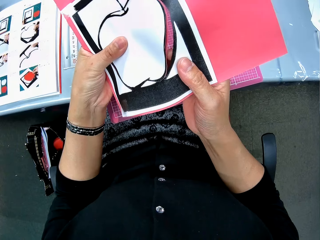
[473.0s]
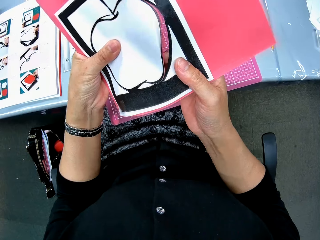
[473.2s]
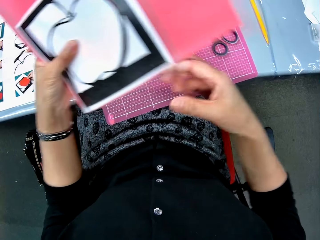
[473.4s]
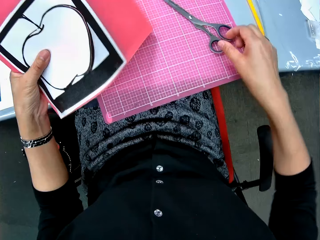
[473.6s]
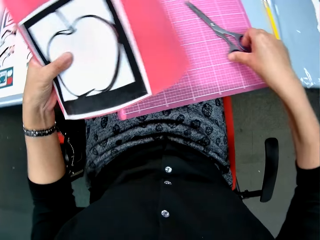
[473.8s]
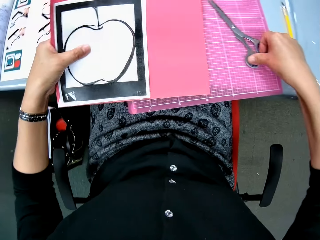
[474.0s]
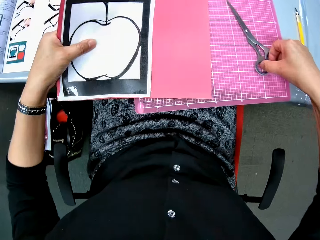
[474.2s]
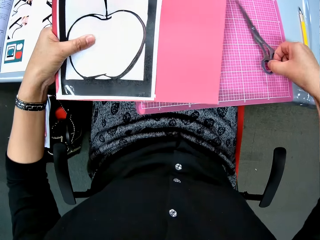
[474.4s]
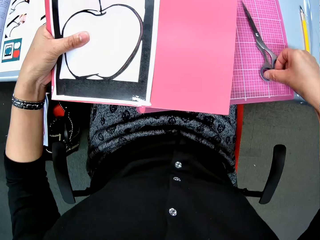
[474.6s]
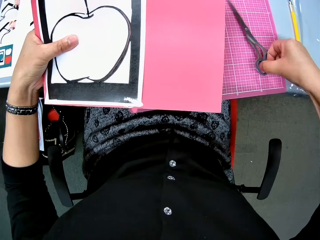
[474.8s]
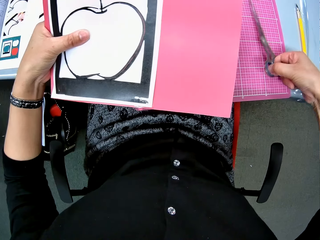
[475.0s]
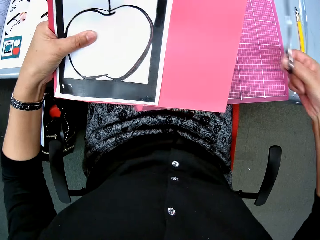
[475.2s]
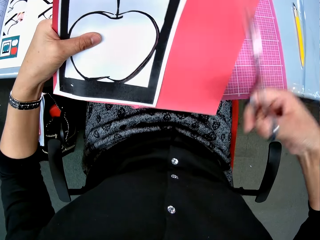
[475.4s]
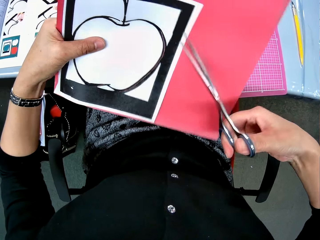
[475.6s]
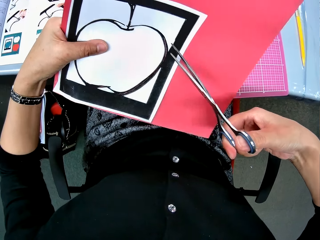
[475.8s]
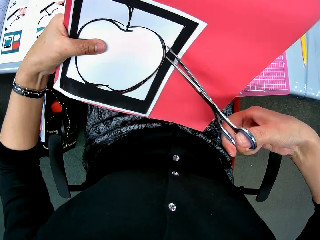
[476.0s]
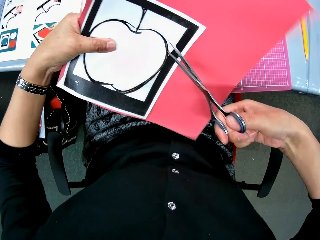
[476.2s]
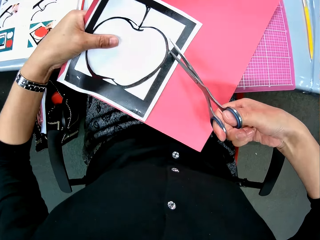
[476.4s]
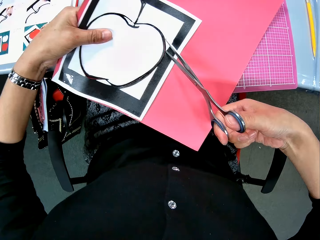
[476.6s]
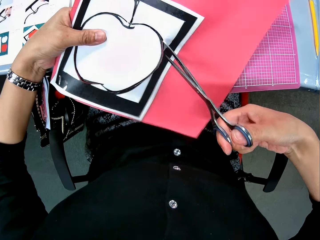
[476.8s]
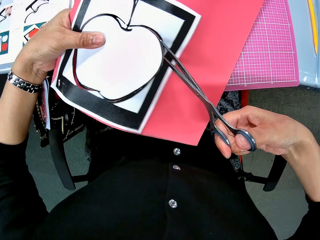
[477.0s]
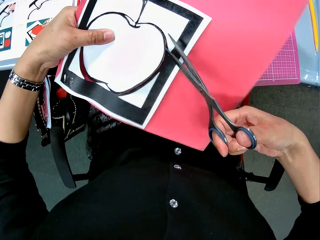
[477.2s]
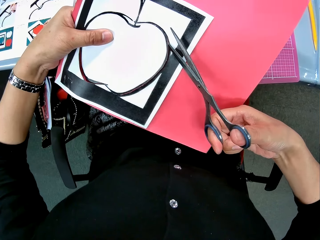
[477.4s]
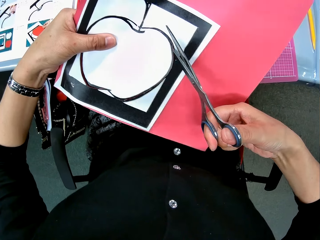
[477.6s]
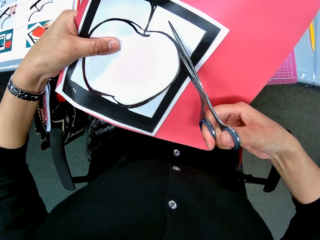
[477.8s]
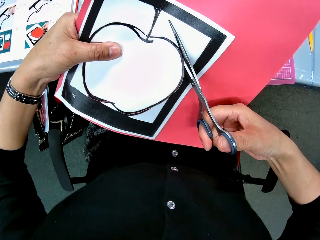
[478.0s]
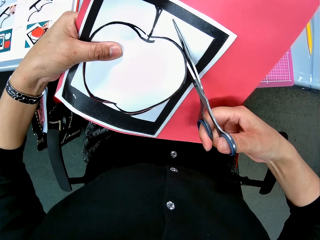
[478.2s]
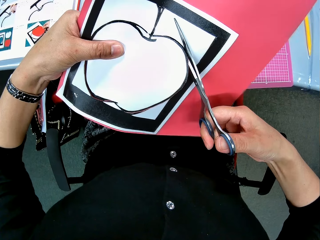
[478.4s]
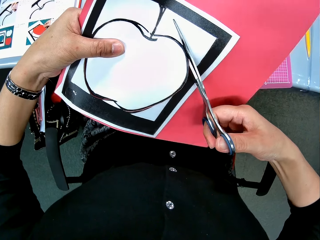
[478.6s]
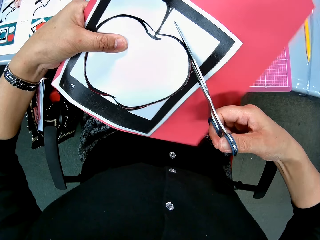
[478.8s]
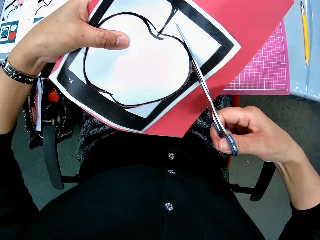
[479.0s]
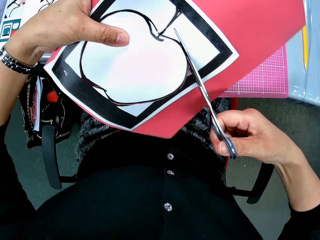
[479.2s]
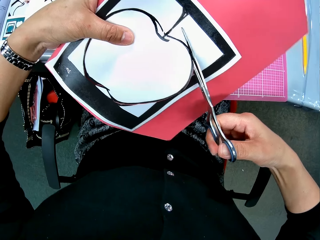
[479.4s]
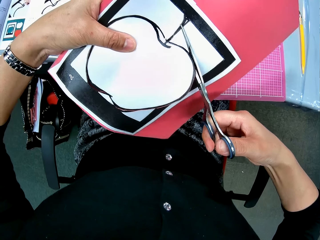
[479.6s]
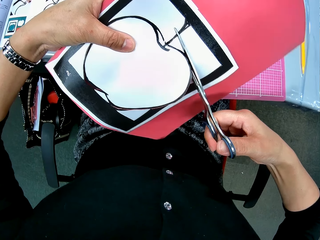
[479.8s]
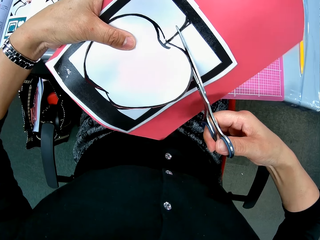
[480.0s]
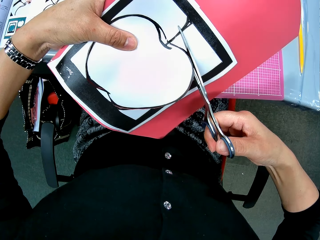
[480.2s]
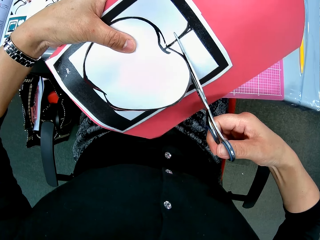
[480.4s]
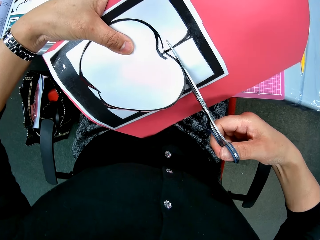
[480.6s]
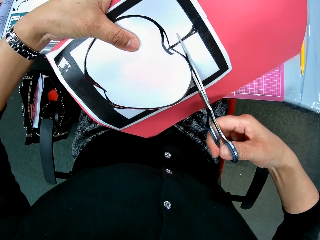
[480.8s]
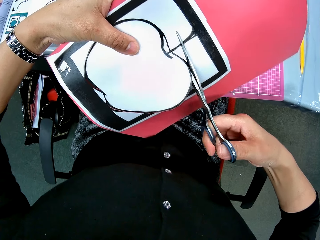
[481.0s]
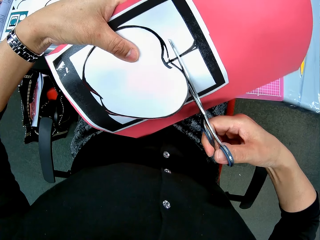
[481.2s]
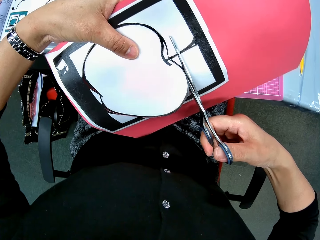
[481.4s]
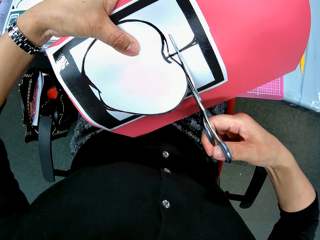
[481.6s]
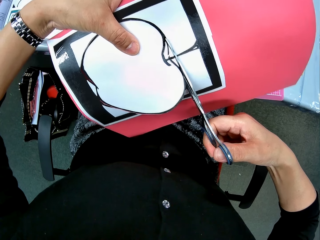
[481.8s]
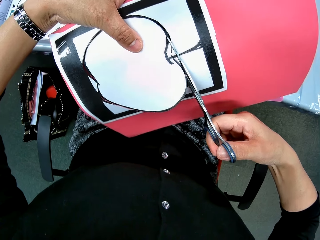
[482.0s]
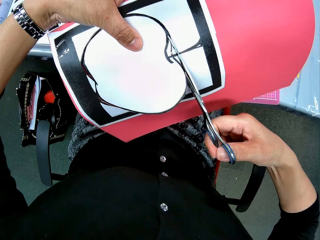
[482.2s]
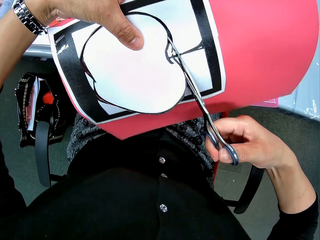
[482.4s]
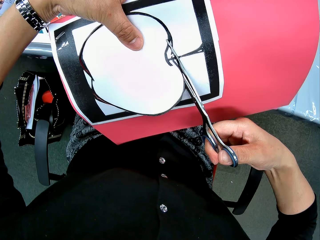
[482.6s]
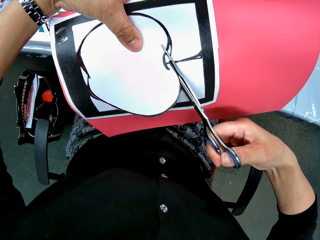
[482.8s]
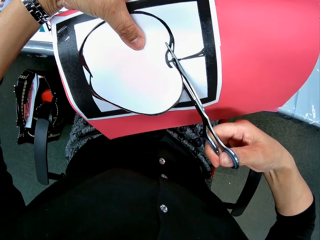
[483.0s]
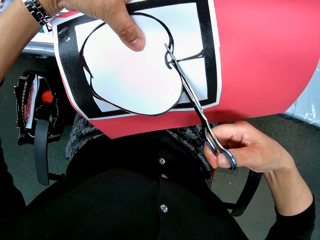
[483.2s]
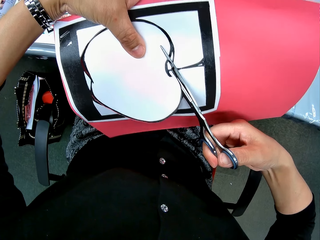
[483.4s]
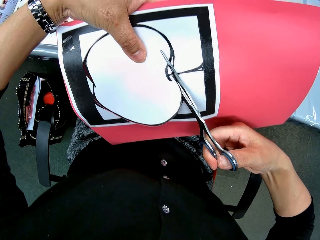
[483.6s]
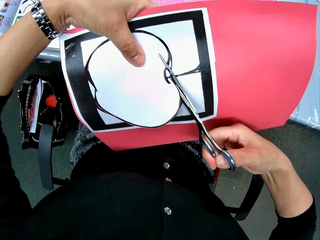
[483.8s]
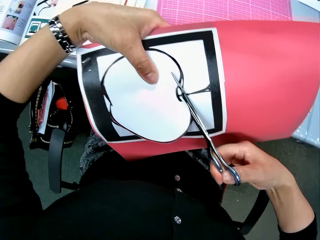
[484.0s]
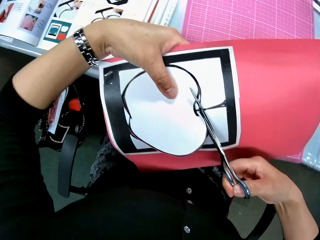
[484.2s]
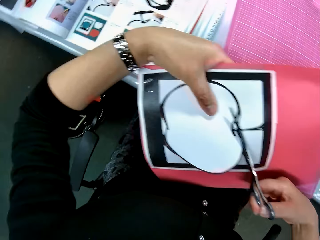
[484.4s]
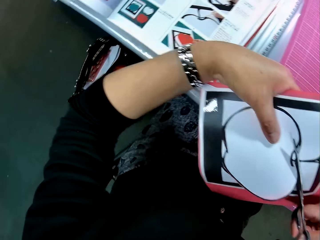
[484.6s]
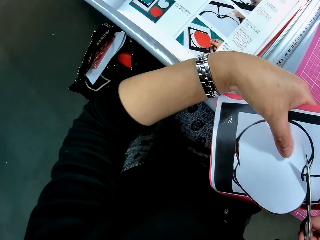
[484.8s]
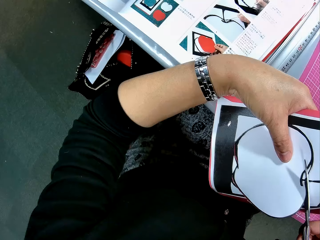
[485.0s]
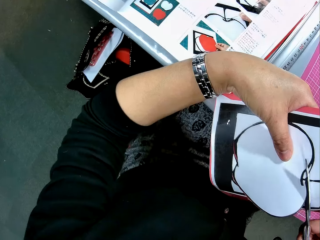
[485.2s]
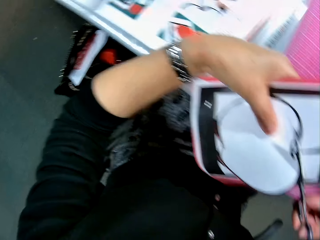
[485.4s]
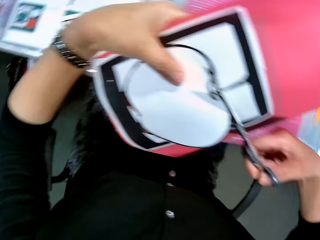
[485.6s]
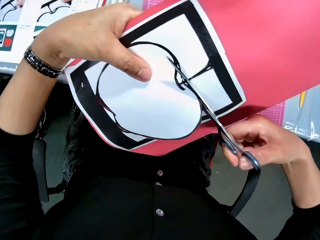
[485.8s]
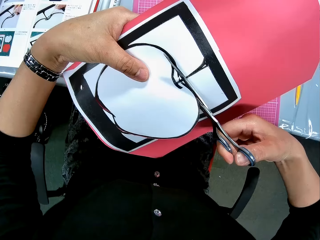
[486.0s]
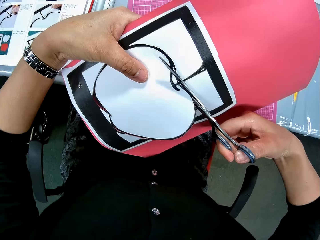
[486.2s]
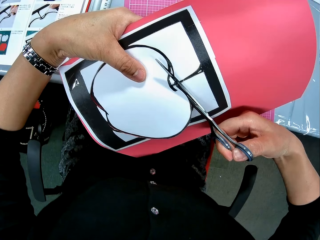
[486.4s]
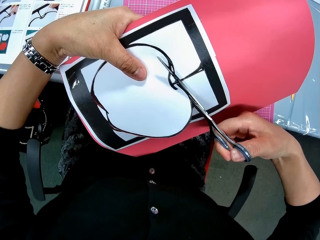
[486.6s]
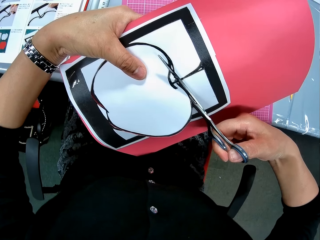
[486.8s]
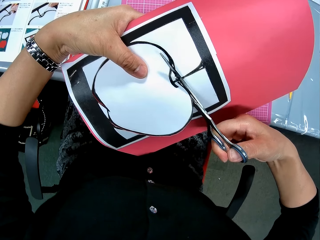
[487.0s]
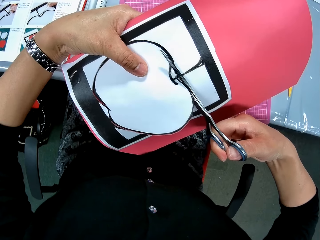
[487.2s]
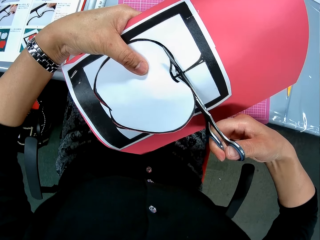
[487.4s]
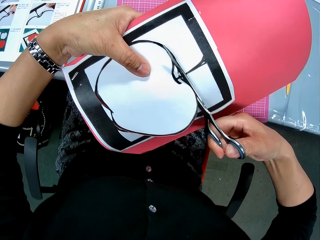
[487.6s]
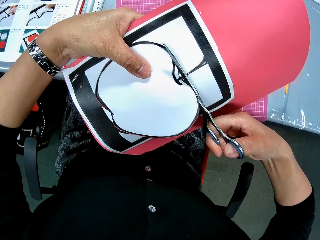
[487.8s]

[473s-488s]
The camera wearer takes the scissors from the cutting mat. They put the manila on the table. They cut the paper craft with the scissors. They look at the bag on the floor.

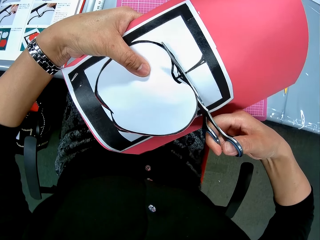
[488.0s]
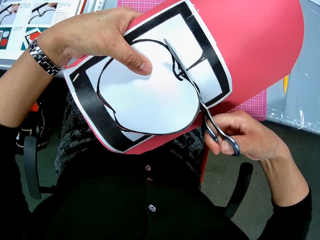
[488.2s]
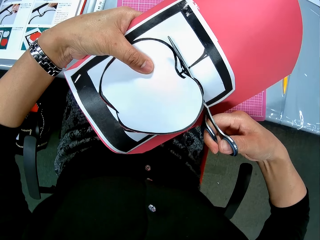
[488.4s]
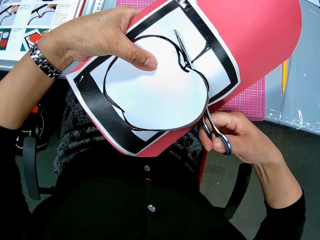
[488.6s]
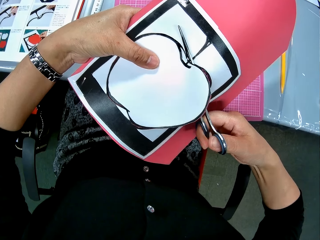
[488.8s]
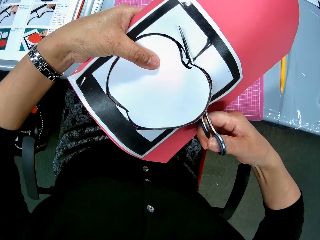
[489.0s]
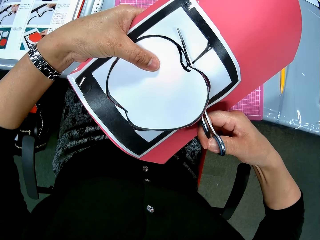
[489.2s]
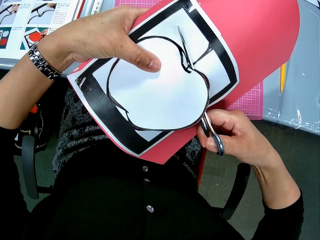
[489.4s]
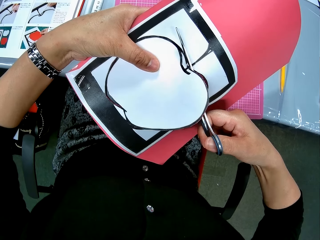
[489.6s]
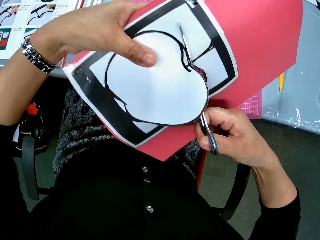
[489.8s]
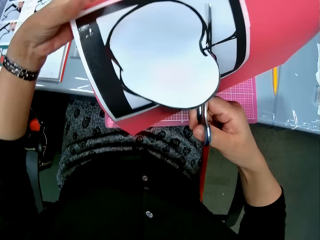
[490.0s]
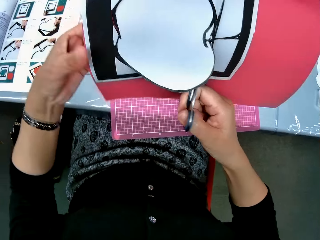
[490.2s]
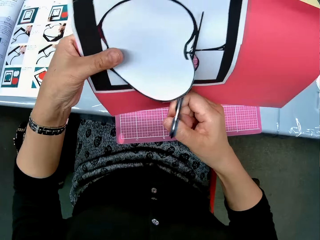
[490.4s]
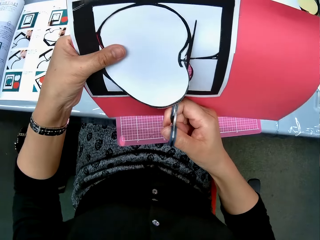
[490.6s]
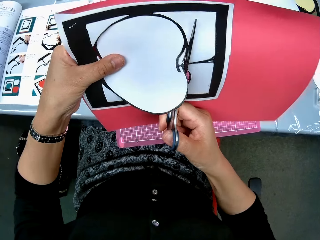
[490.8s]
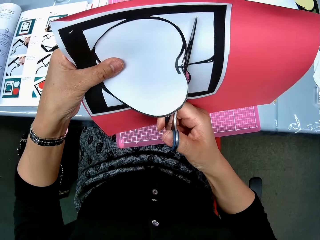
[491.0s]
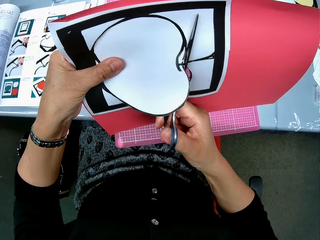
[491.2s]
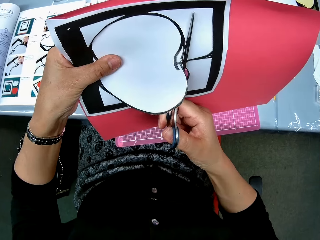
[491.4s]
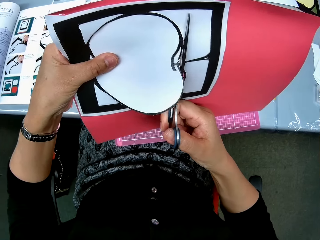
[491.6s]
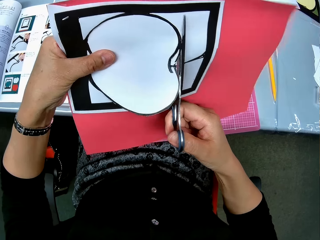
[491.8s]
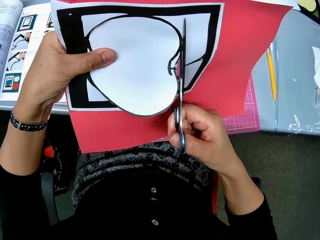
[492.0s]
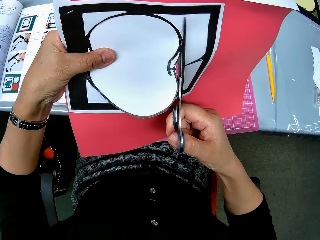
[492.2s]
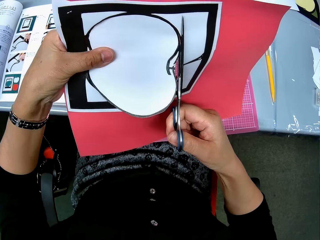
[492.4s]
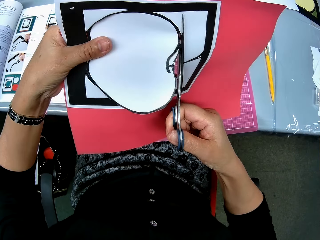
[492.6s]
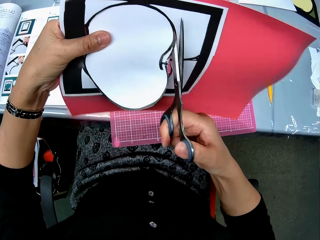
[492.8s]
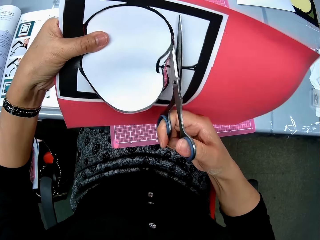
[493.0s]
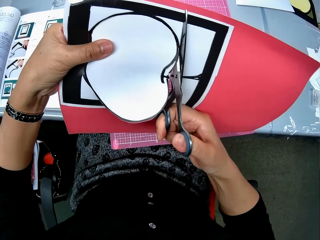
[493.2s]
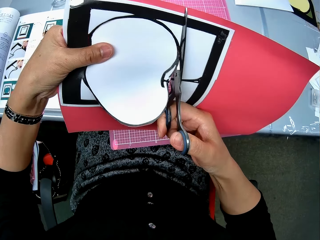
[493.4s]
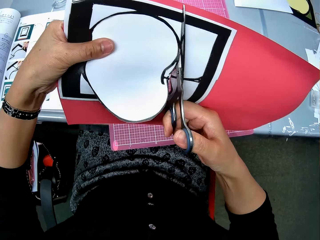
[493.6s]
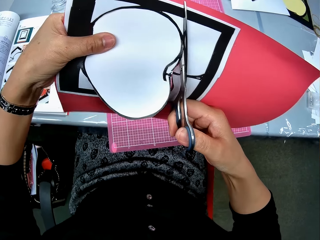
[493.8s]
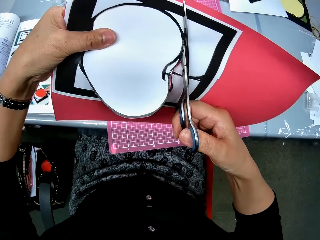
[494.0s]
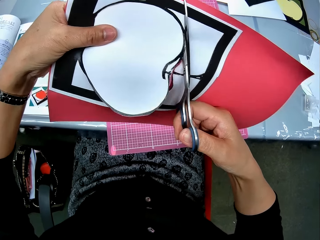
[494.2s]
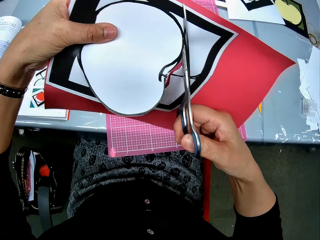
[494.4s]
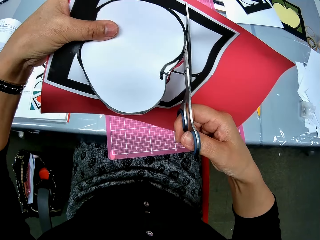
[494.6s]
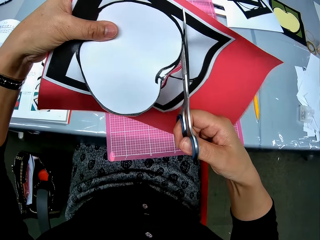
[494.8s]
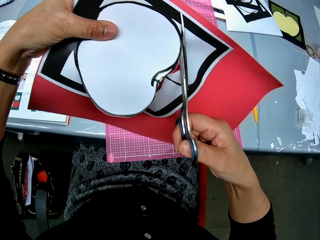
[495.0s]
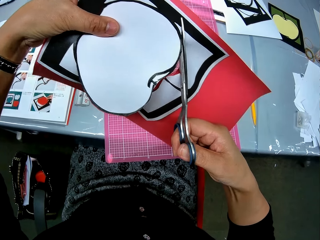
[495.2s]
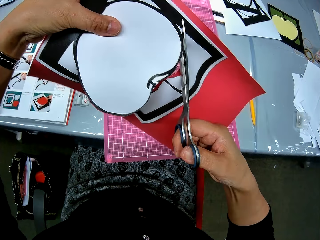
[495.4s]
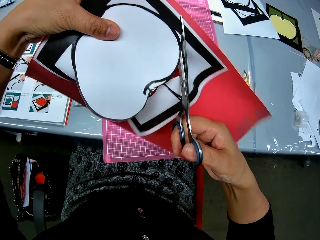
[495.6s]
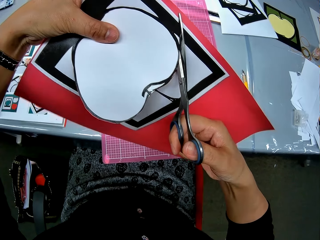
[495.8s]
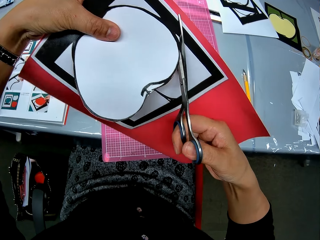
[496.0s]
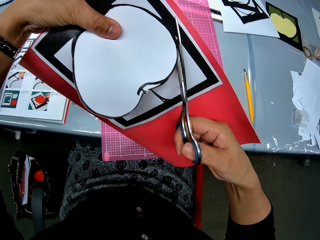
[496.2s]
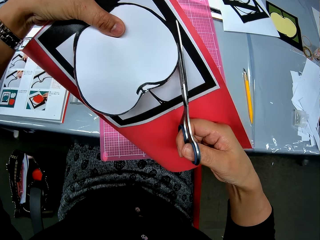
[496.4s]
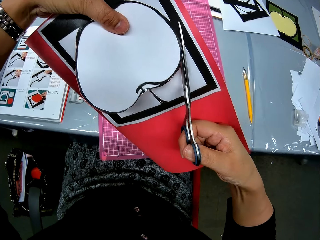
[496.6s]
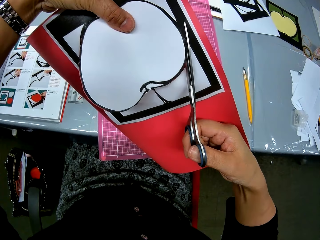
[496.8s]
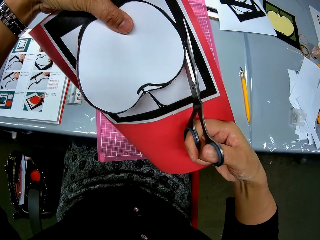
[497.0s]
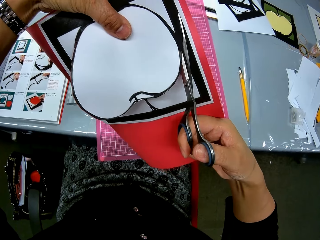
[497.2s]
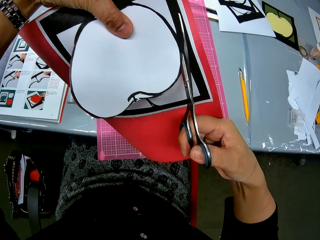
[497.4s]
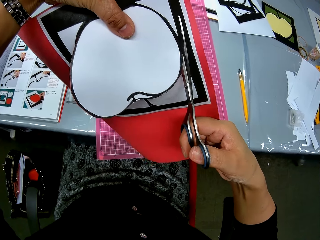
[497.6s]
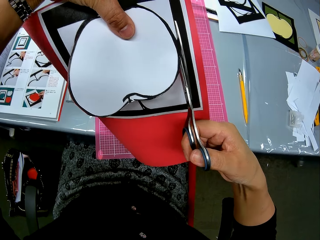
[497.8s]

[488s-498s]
The camera wearer turns the manila paper.
